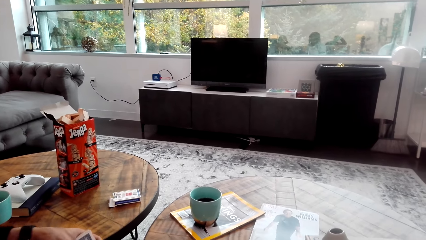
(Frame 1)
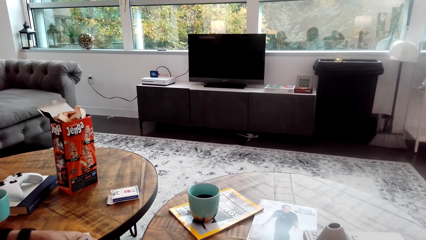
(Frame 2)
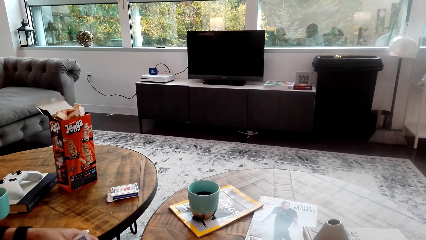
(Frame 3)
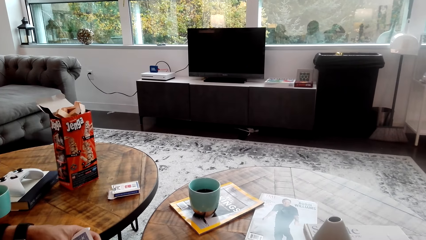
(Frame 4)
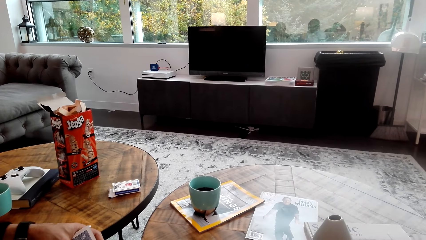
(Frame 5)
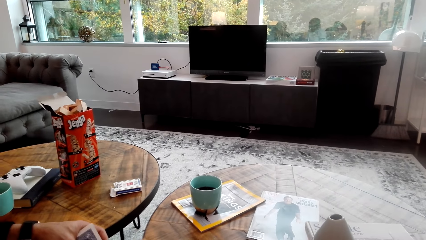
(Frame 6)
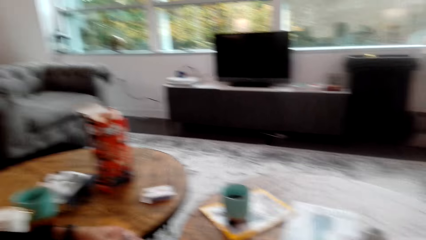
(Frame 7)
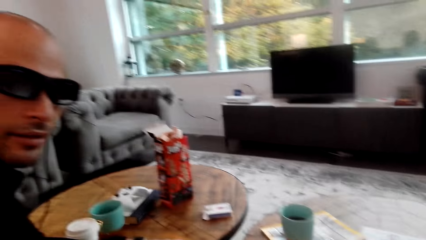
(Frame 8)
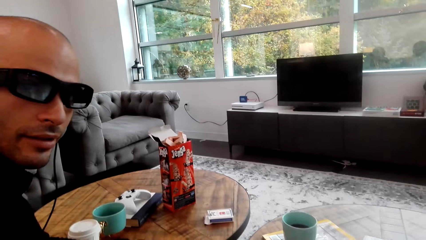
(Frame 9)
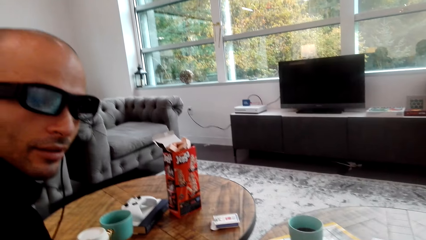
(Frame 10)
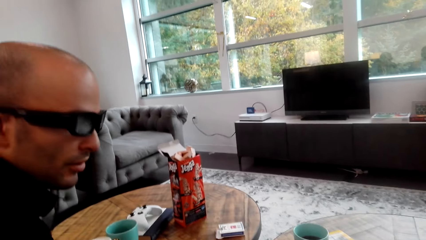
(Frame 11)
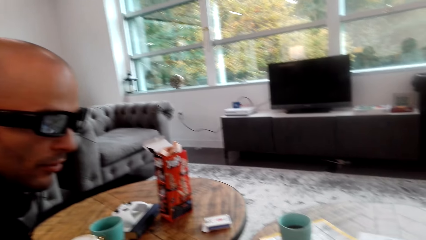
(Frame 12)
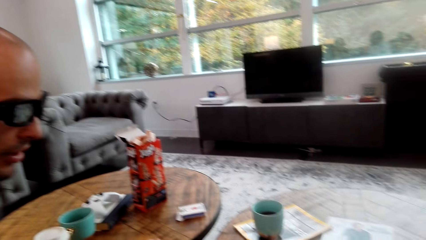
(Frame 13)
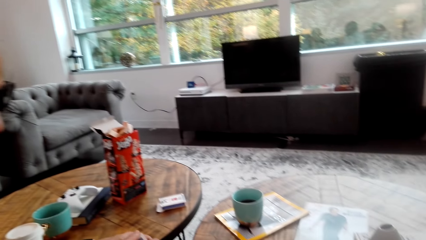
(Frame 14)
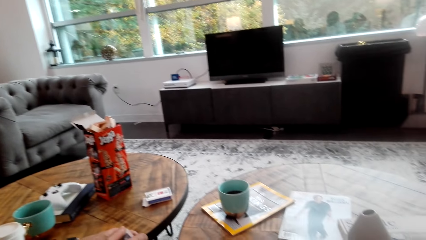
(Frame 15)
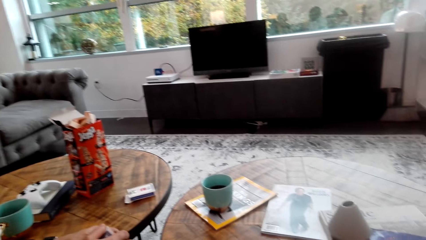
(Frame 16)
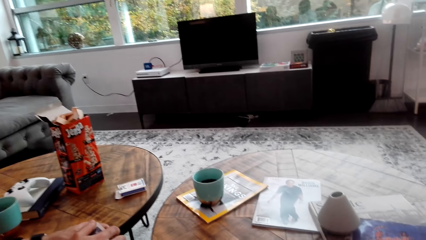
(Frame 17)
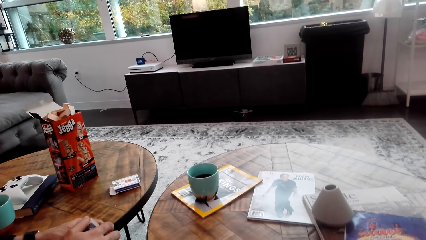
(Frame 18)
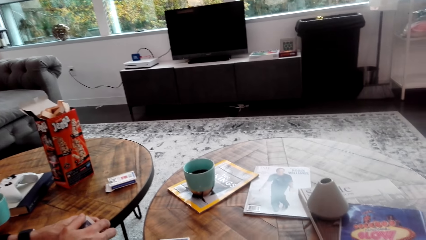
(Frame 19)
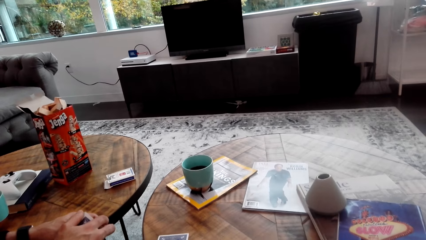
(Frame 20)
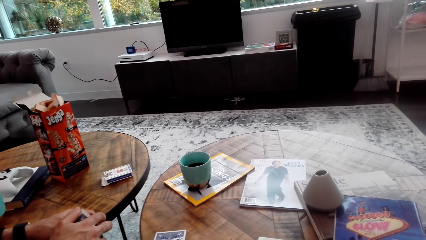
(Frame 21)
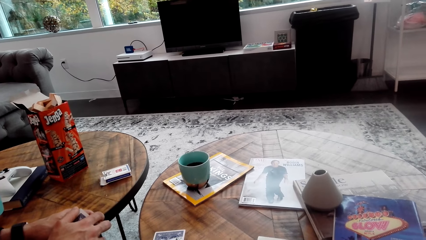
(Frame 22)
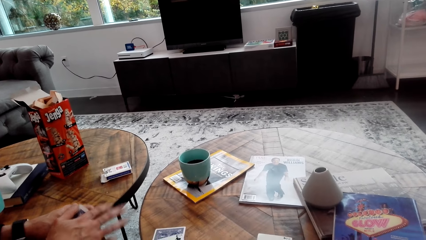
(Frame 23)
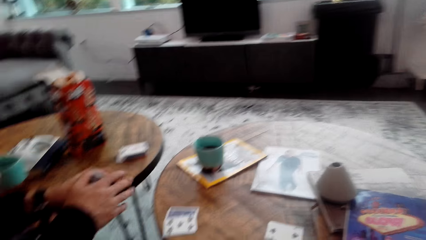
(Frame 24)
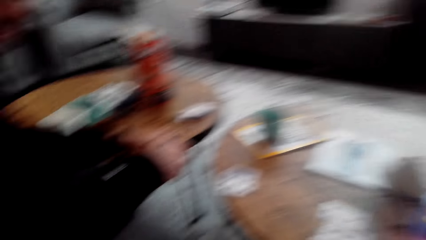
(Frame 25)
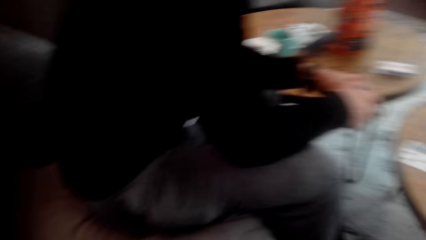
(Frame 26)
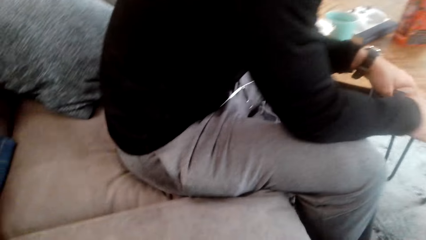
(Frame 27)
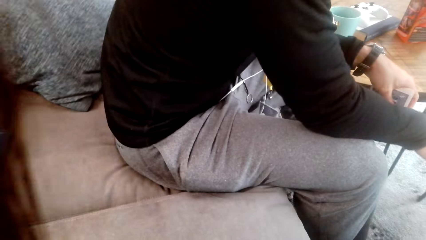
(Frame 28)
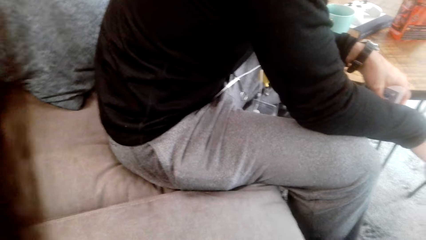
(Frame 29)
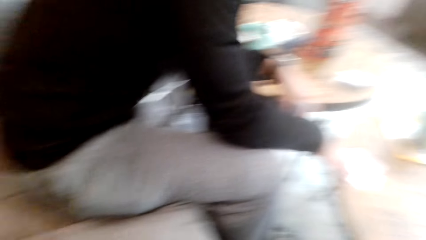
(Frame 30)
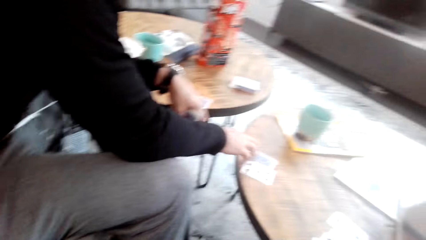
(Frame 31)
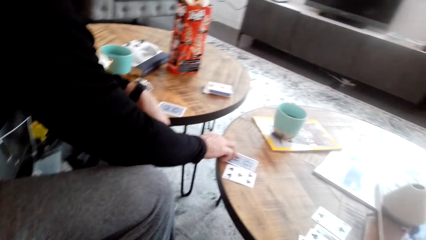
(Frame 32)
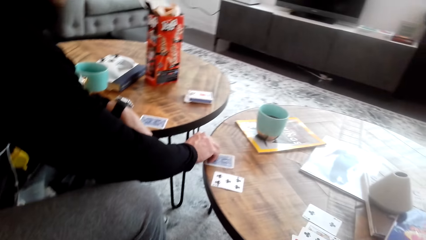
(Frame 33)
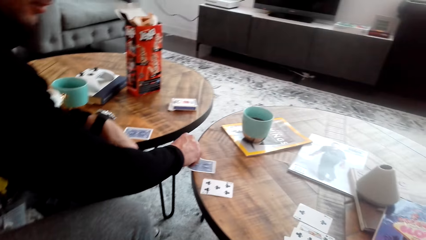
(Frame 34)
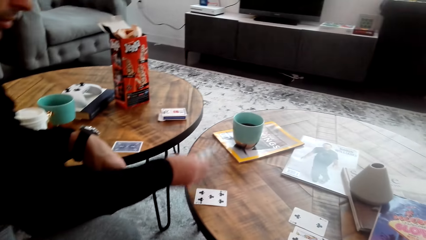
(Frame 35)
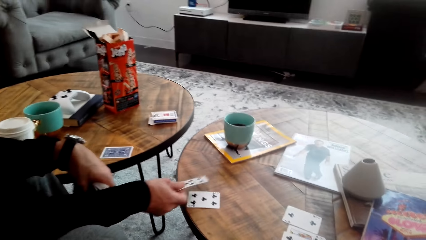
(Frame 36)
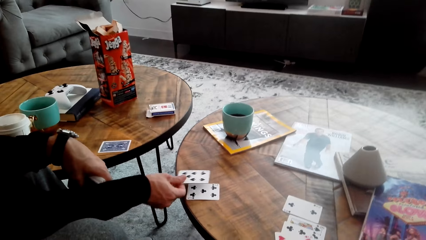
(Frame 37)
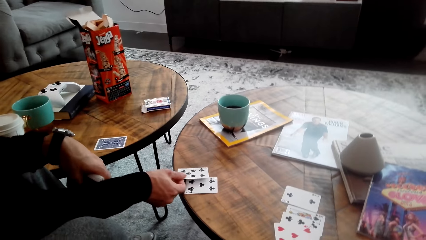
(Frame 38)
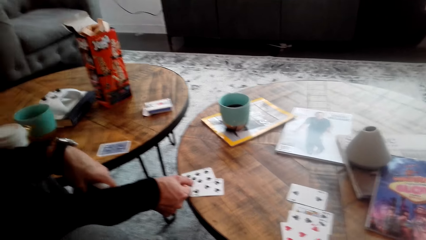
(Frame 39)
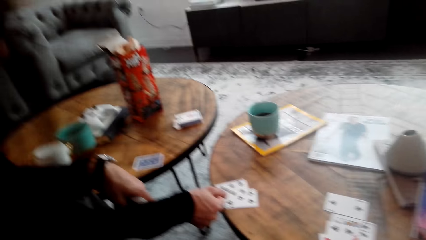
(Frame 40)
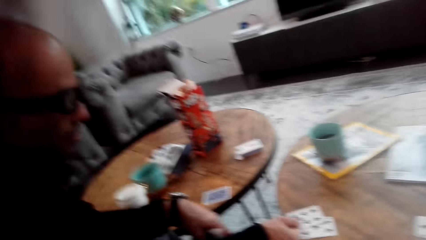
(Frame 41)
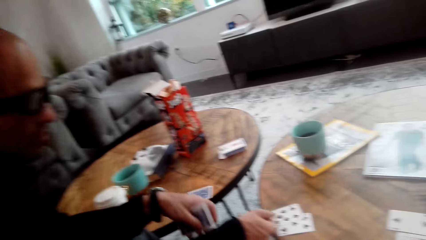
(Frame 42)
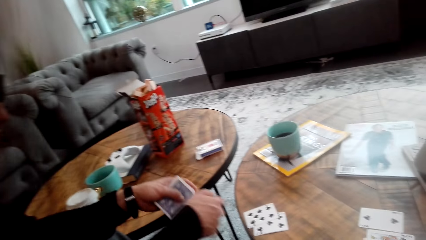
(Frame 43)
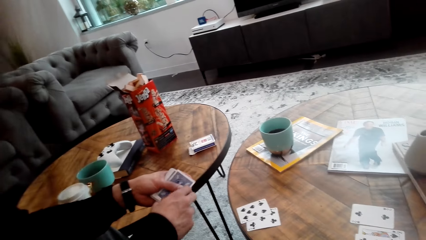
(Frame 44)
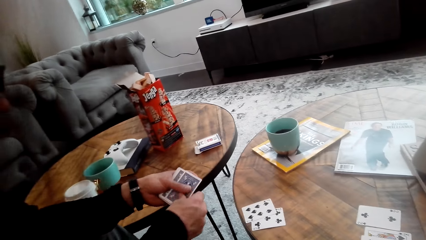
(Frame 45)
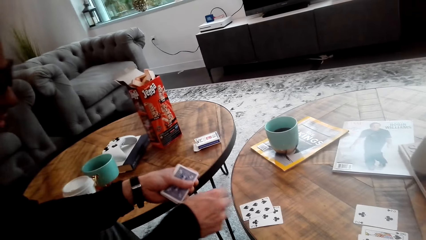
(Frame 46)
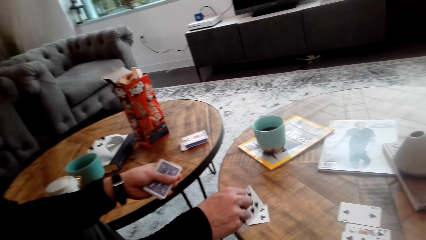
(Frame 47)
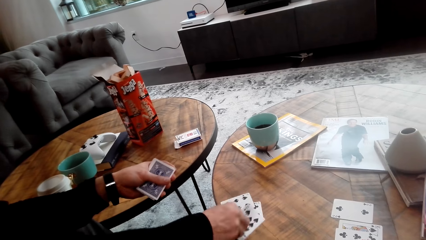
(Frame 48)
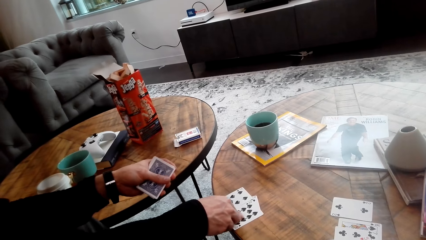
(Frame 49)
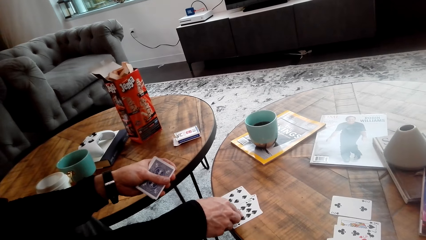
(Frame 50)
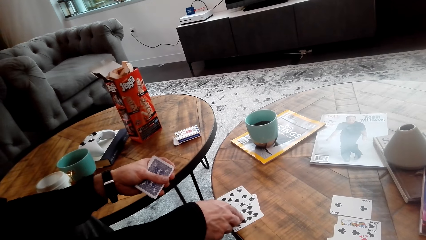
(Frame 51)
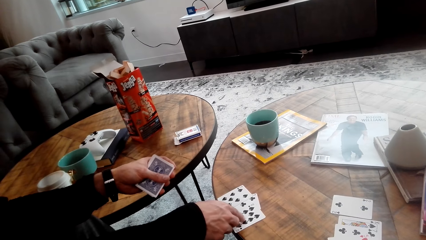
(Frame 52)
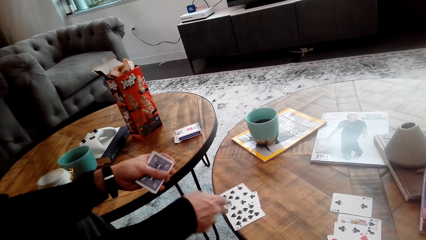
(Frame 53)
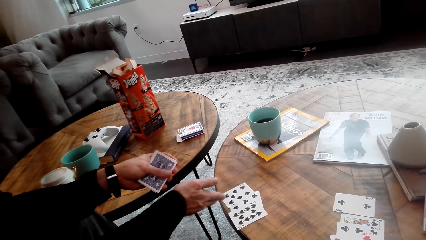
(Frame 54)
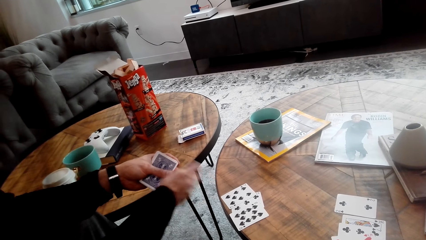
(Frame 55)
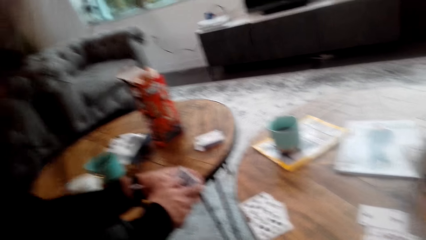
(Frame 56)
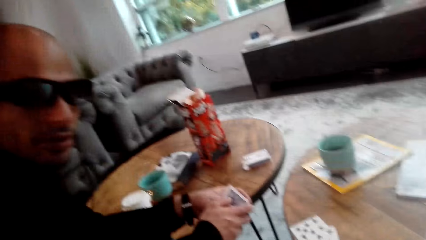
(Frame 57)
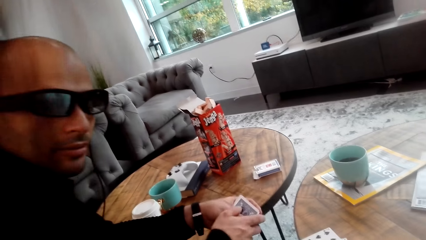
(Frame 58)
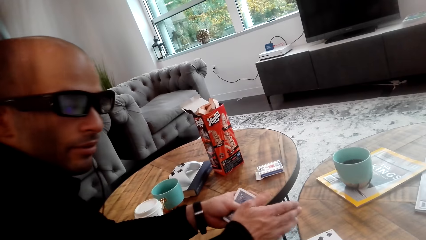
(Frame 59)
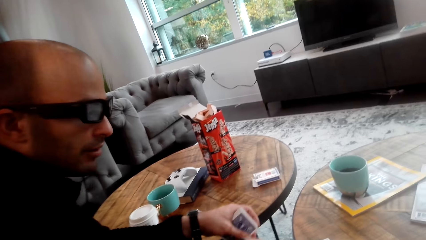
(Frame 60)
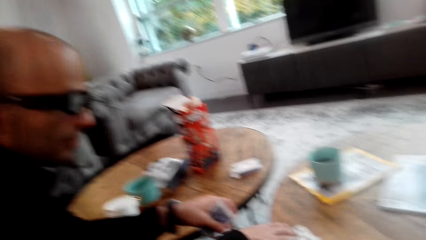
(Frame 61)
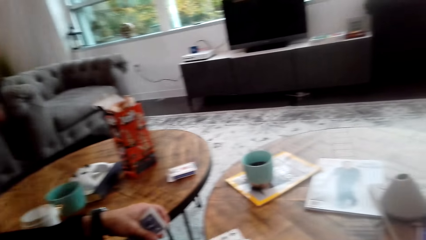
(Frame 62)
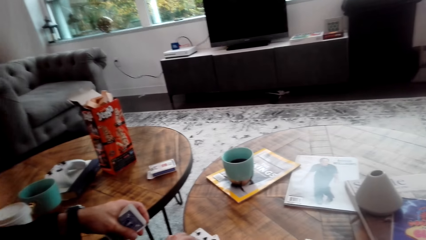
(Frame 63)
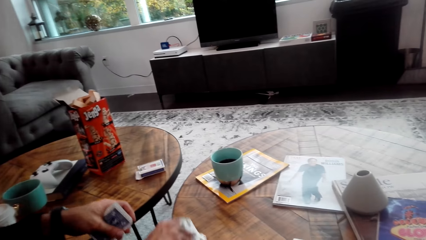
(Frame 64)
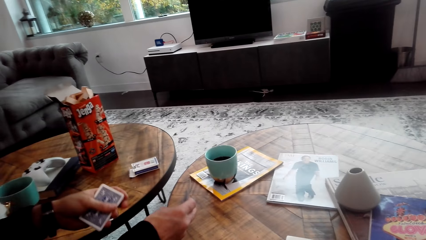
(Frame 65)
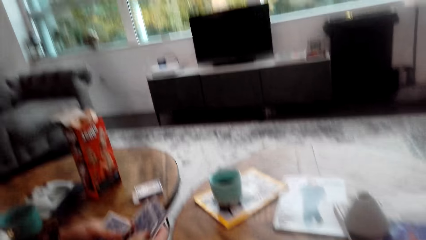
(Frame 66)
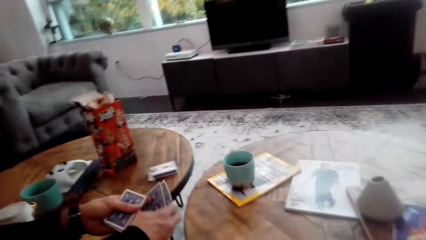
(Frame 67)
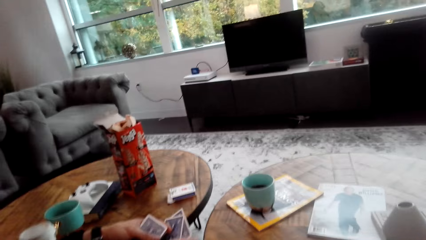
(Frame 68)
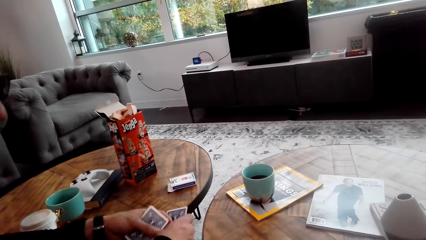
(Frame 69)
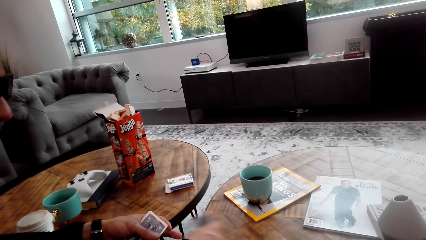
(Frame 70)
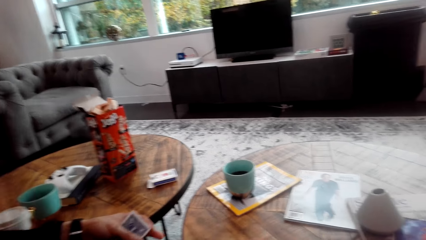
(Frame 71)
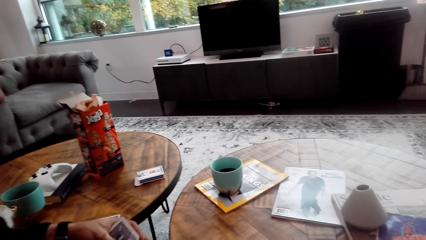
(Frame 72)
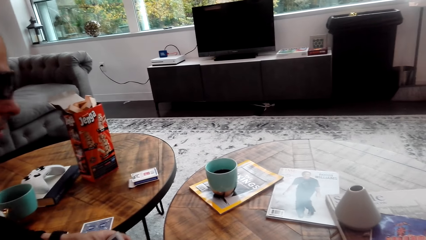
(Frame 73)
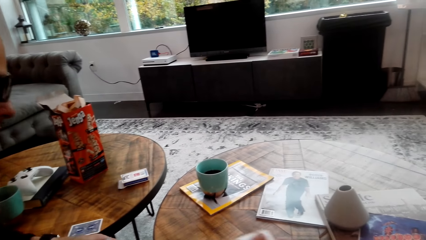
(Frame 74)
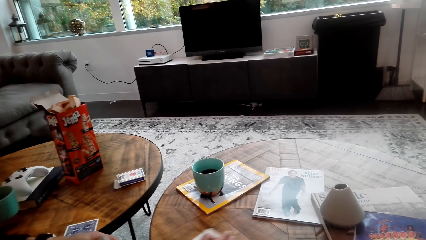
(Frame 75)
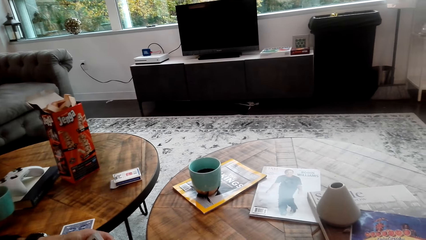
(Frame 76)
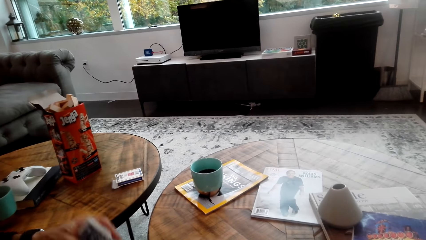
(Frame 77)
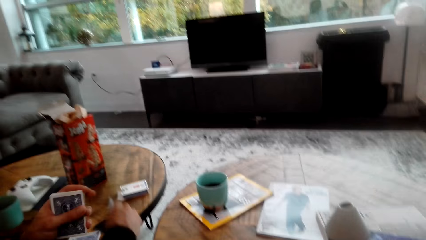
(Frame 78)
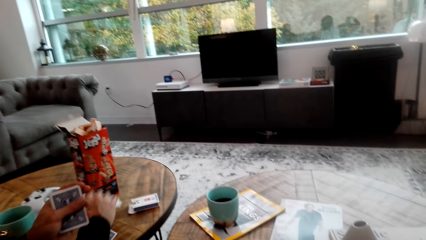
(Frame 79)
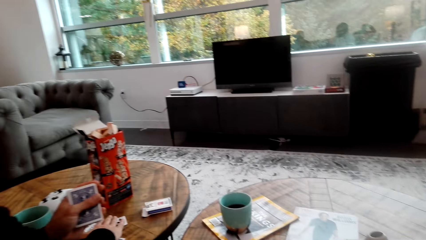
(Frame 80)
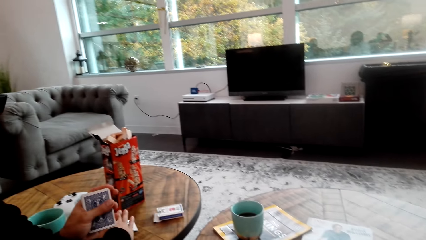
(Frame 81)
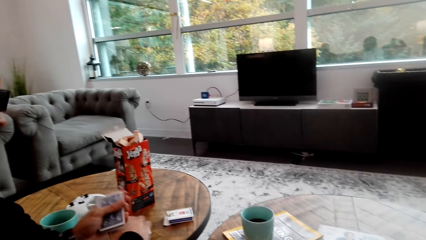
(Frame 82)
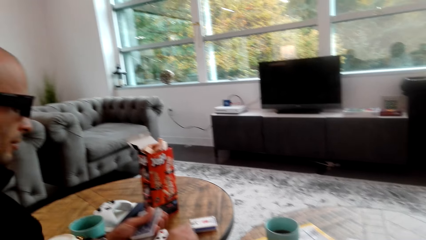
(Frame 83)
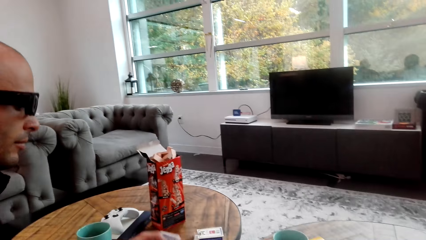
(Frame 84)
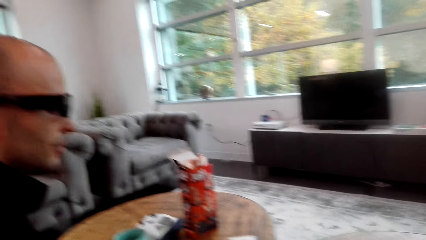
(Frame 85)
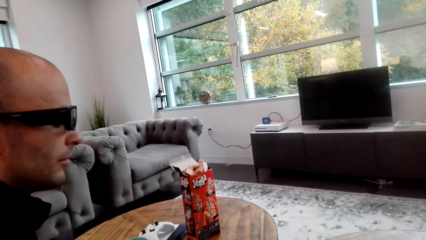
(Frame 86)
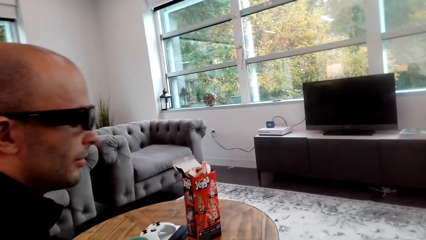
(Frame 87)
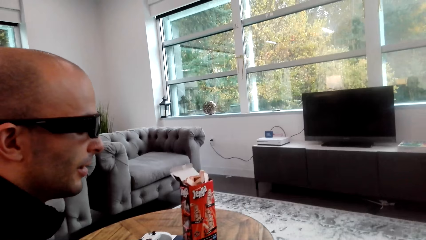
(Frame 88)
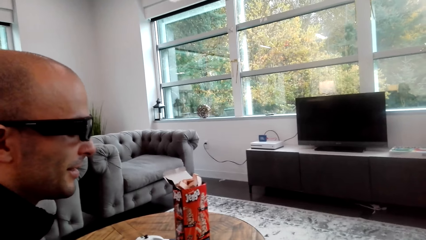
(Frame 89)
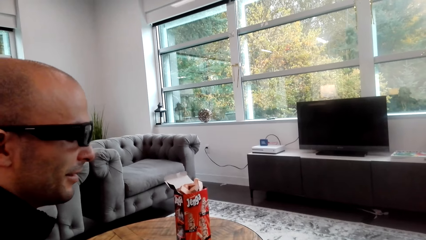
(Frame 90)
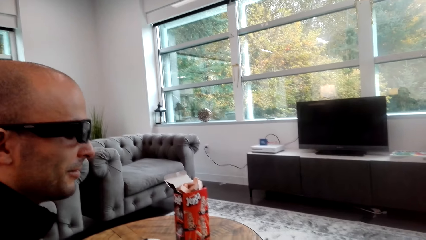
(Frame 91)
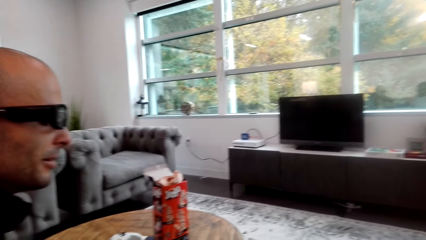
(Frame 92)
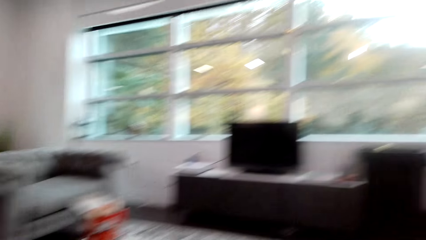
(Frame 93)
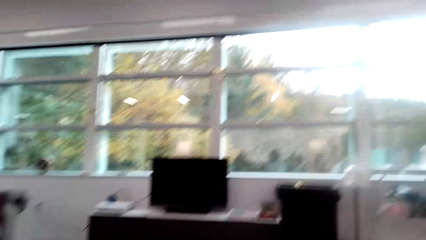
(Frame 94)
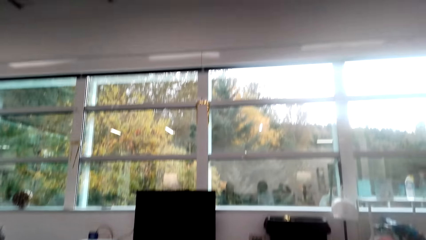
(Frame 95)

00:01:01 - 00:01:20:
A man holds a card. The man turns the card. The man places a card on the table. The man takes a card on the table. The man moves the cards on the table. The man puts a card on the table. The man puts a card on another table.
